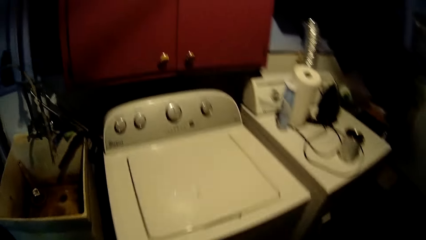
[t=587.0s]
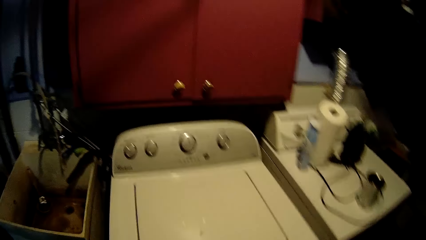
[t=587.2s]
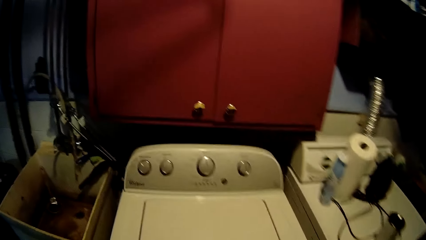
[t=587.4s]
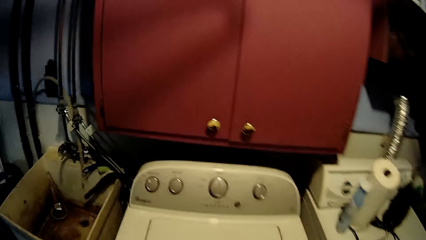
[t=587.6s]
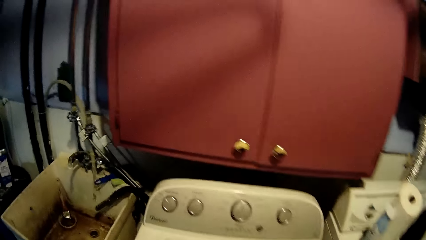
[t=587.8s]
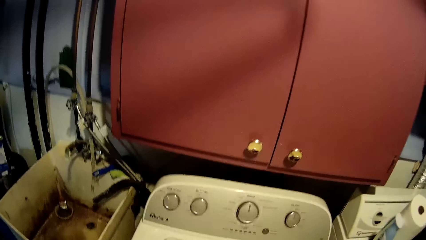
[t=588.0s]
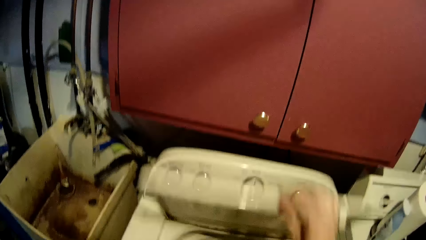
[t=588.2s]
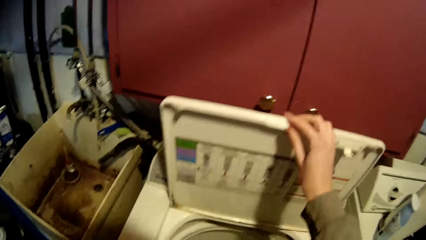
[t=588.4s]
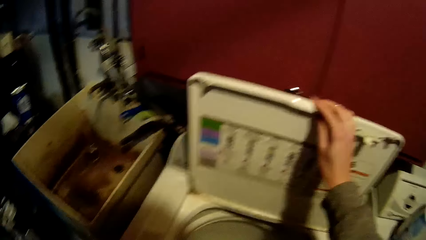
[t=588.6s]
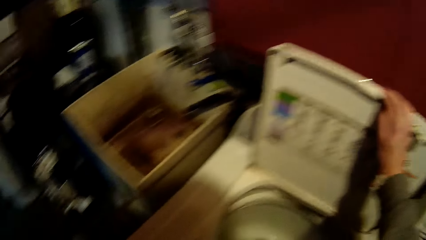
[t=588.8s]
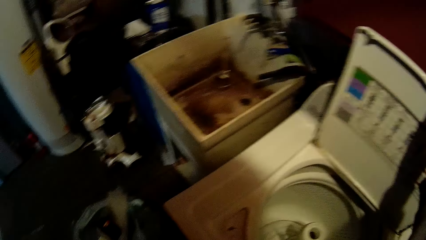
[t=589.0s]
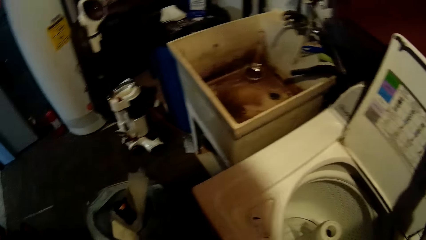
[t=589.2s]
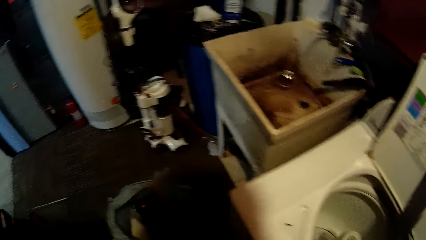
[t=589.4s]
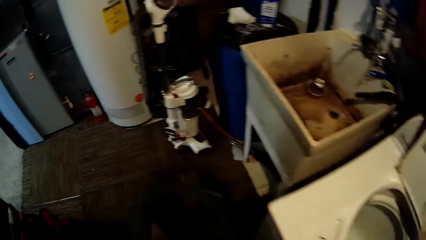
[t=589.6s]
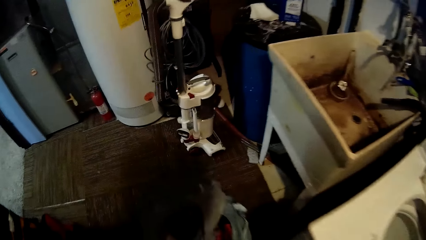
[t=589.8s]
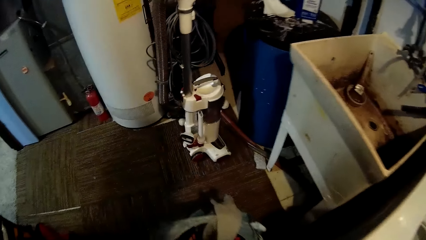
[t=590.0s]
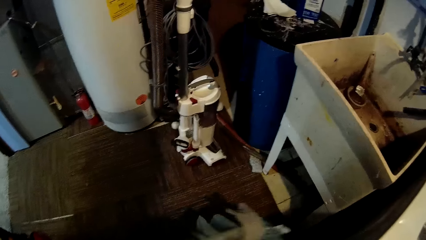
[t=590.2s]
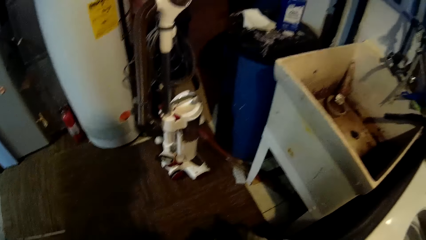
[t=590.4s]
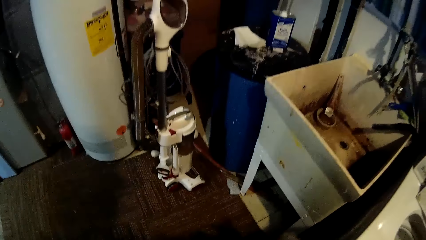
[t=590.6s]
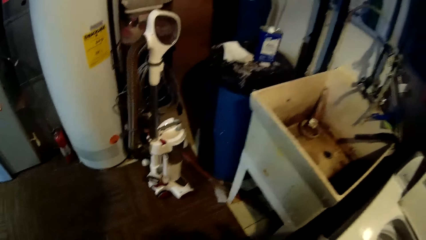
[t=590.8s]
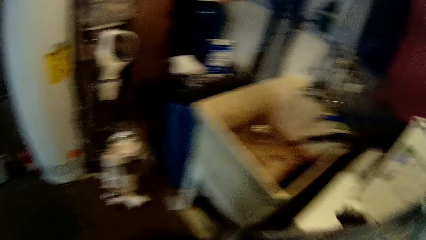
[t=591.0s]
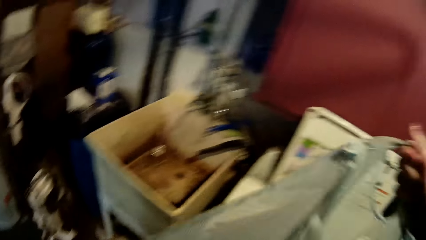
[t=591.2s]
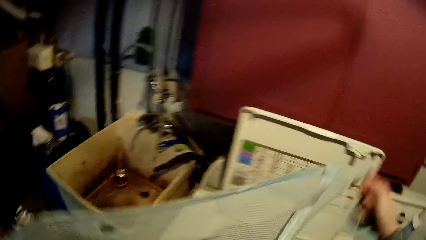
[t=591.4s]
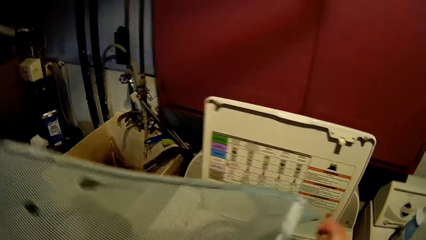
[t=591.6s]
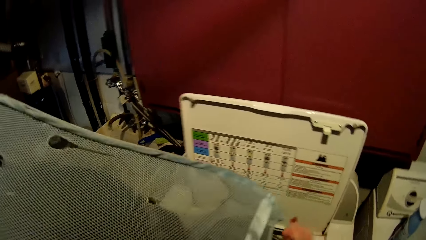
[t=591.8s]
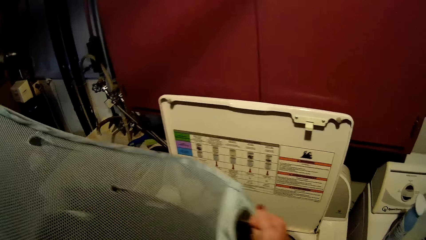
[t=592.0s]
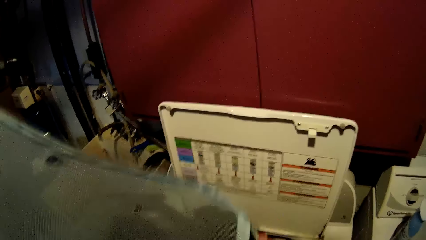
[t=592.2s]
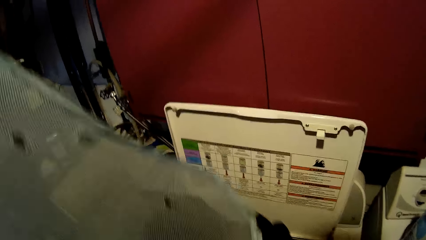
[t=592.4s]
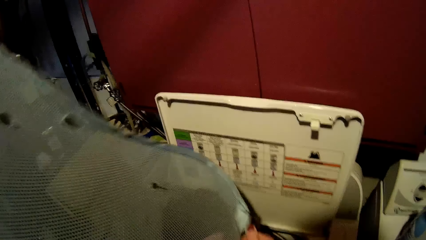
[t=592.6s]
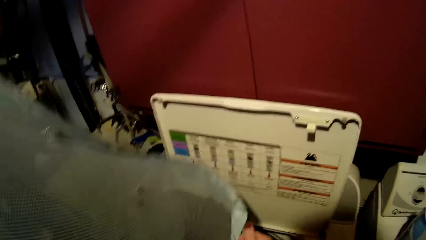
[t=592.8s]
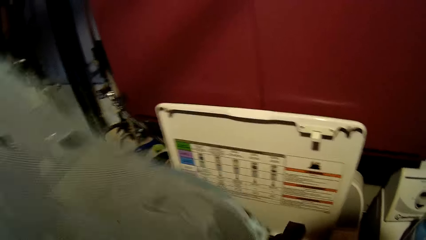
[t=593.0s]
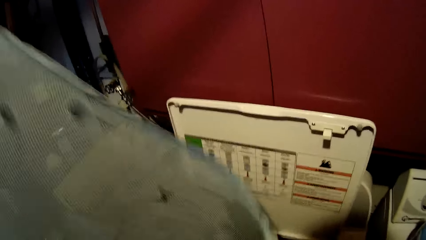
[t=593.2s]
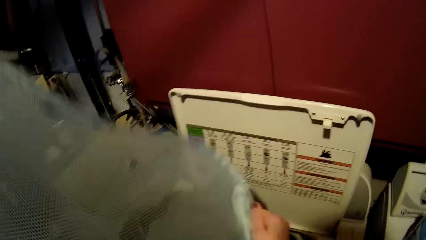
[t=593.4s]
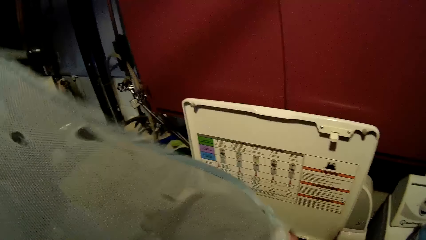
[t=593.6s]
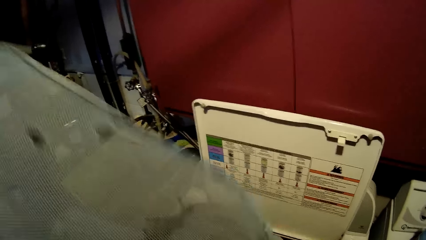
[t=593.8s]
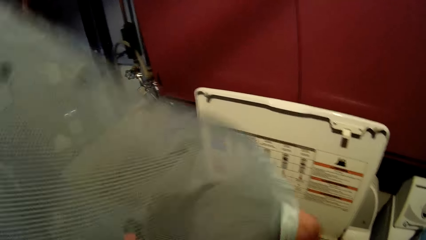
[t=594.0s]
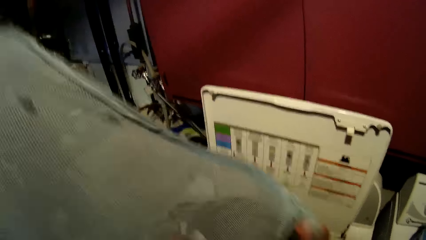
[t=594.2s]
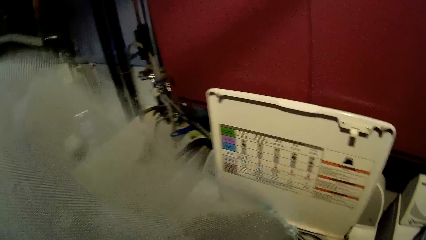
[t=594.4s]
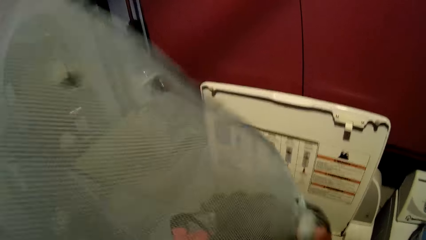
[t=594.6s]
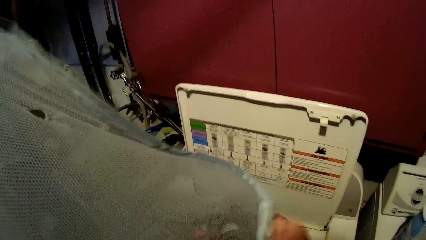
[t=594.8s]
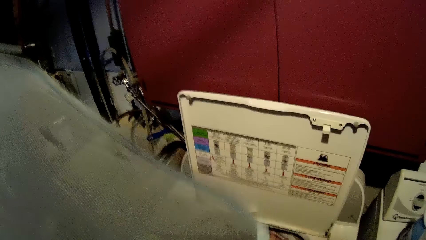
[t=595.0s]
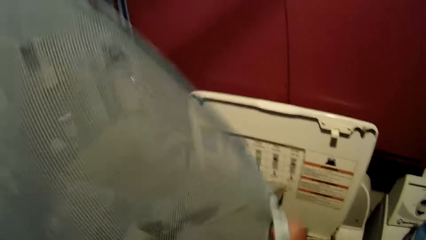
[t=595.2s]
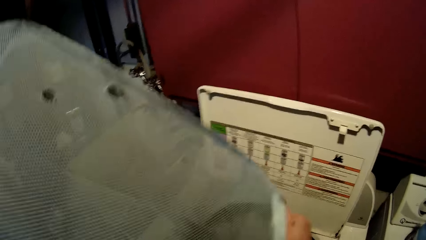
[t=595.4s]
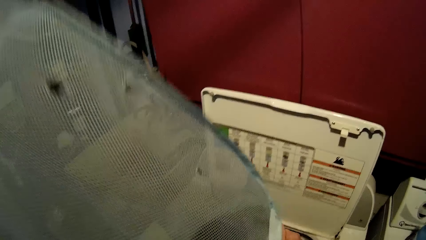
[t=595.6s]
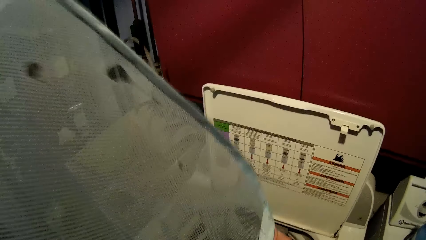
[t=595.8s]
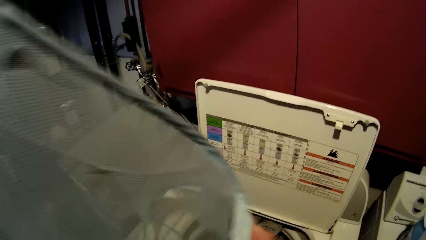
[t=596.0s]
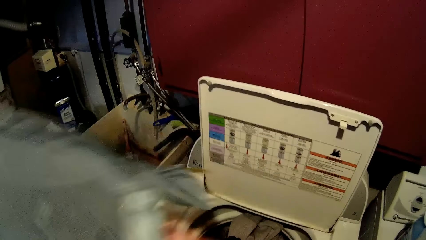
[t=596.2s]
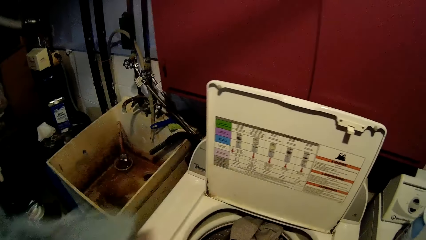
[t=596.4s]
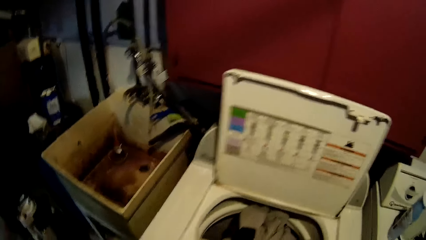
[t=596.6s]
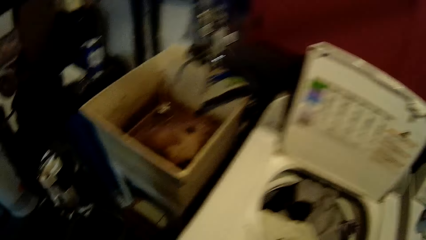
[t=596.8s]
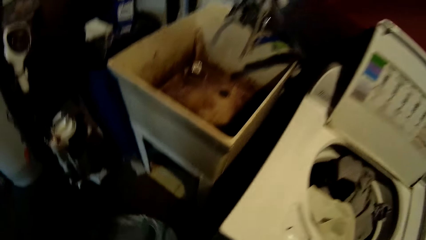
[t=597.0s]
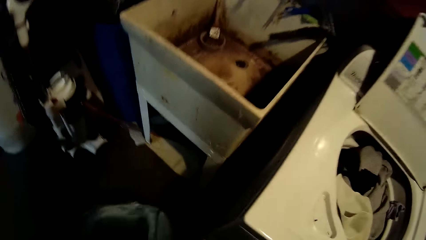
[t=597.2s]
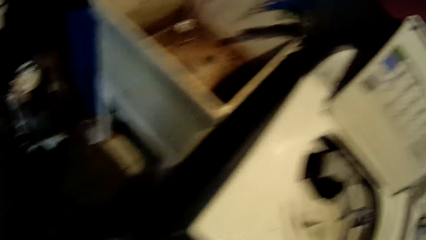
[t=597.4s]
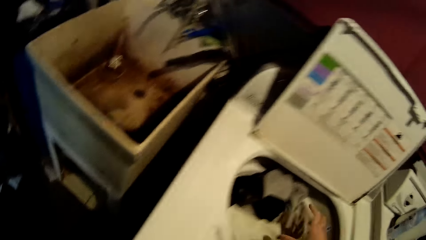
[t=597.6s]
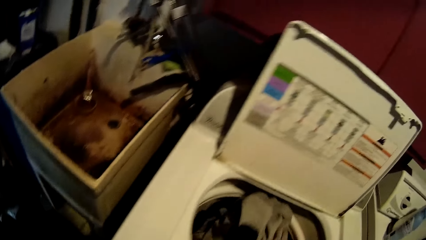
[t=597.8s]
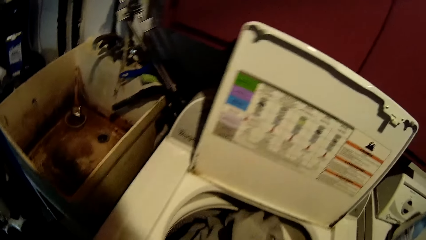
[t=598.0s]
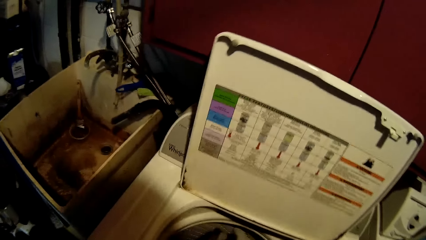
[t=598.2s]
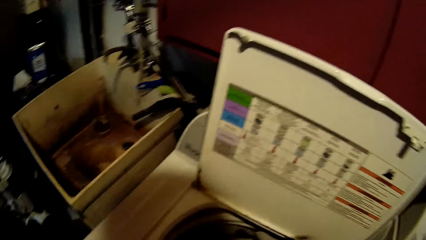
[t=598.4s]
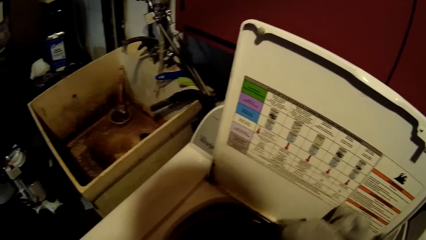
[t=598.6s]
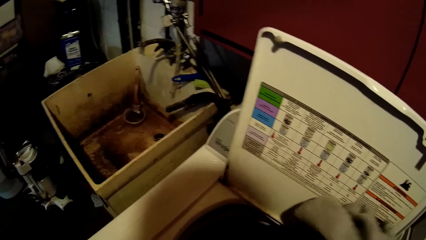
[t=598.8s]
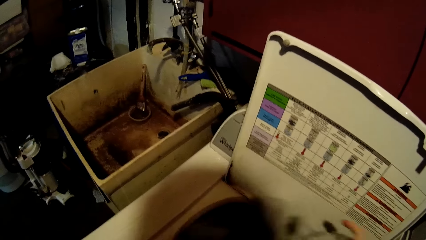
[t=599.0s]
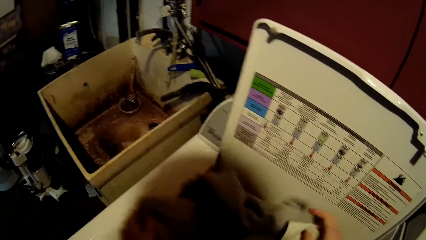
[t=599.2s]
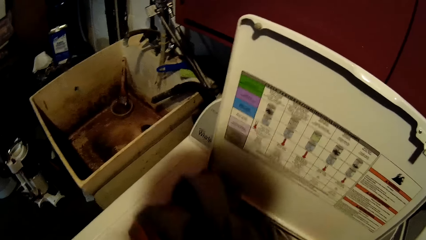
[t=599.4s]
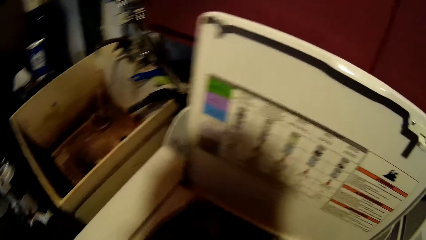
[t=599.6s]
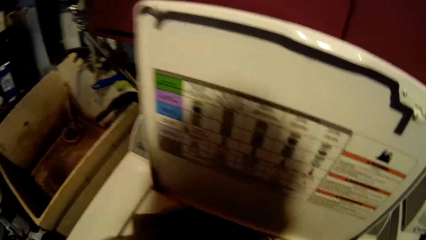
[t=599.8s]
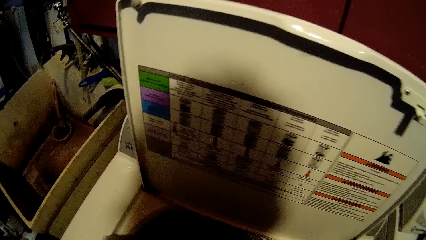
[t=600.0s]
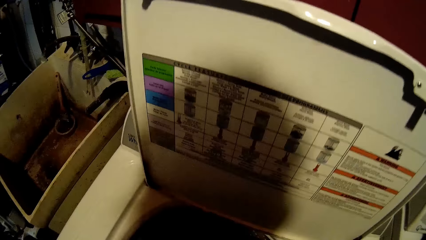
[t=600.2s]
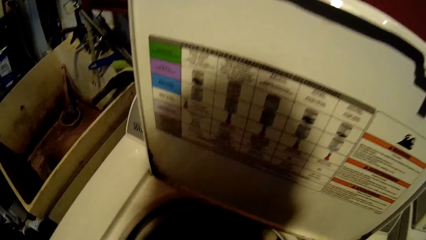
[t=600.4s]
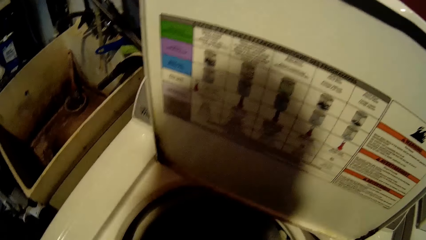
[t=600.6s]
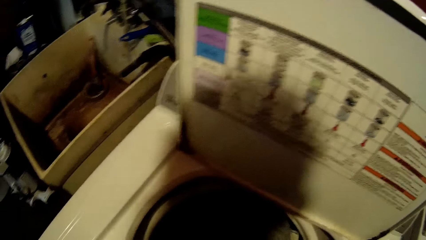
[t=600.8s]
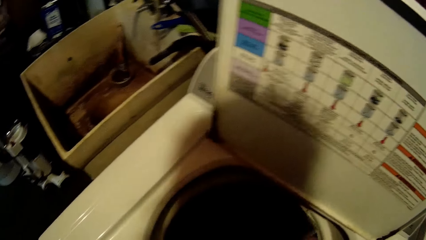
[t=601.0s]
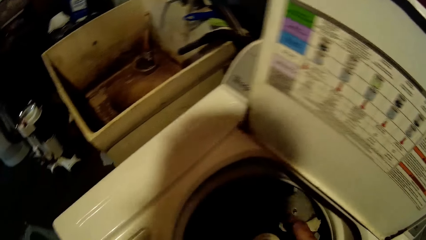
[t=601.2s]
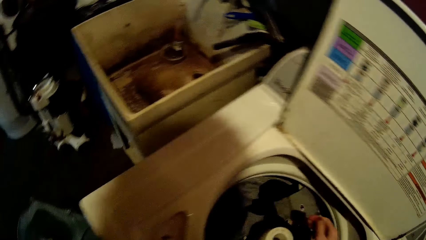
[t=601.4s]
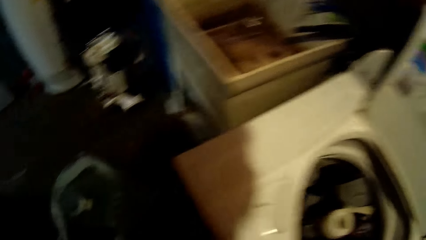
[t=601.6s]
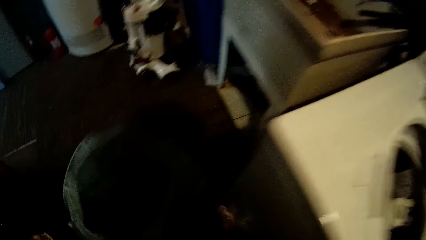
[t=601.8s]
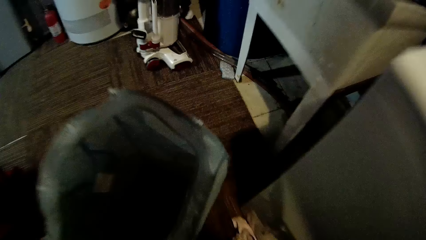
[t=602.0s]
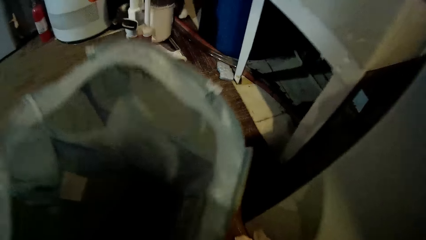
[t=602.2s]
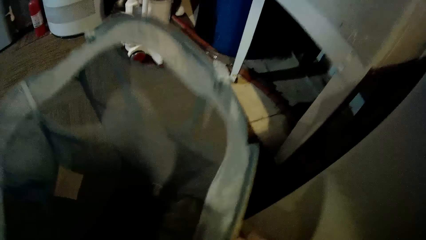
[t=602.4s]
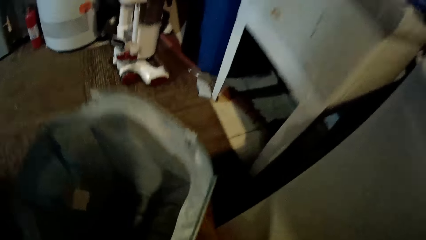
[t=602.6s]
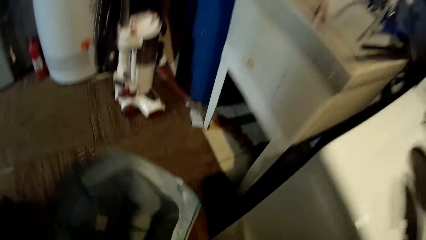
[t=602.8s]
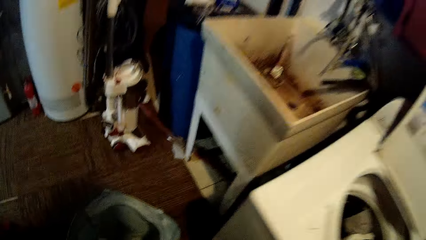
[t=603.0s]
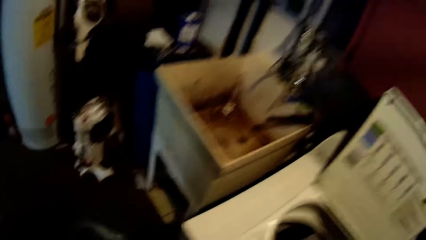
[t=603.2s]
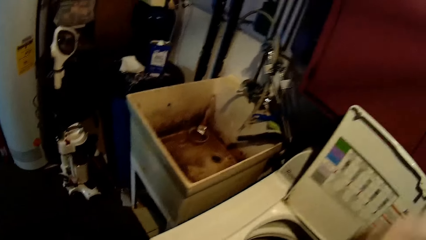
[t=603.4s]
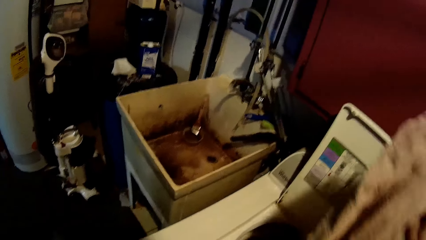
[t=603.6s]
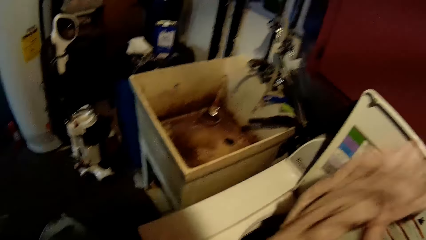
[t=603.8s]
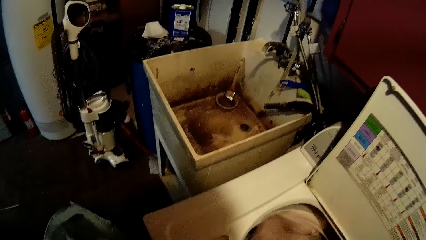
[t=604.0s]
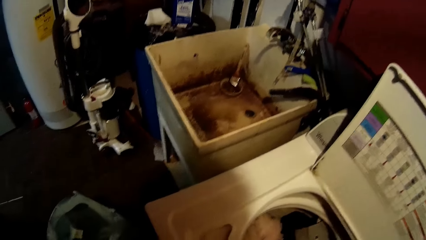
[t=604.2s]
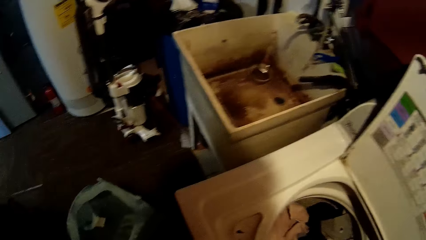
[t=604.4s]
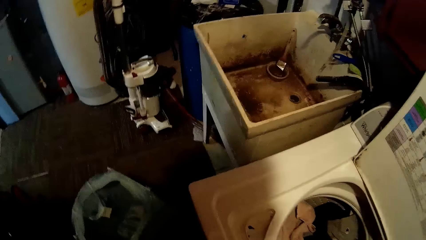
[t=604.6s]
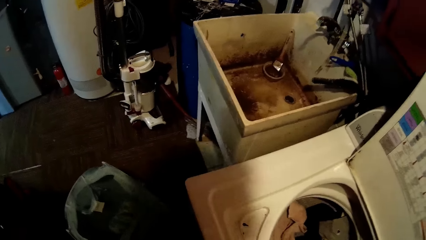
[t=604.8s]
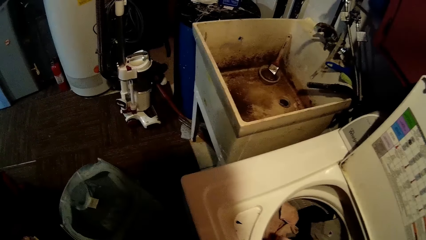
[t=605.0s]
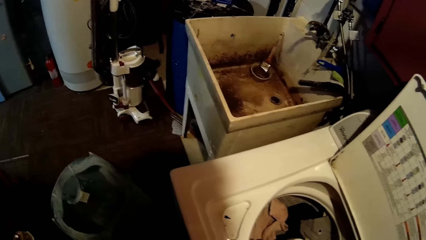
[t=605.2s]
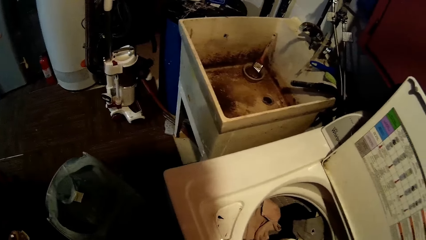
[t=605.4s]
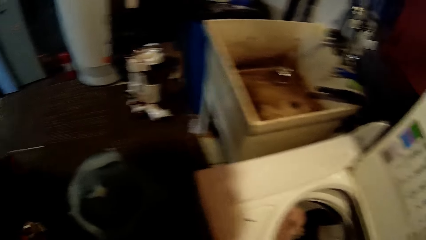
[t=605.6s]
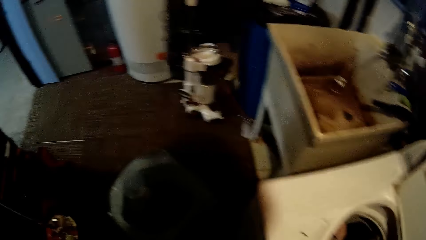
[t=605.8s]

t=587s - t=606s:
The camera wearer opens the washing machine. They carry the laundry basket from the floor. They pour the clothes from the laundry basket into the washing machine. They drop the laundry basket on the floor. They pick up some clothes on the floor. They put the clothes in the washing machine.
